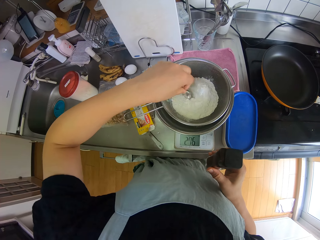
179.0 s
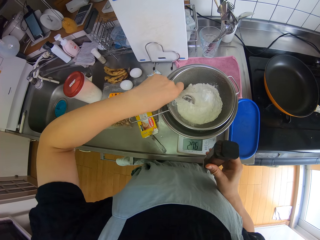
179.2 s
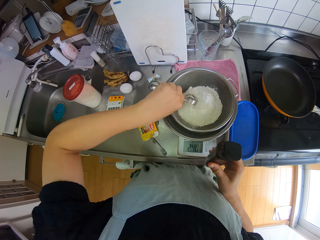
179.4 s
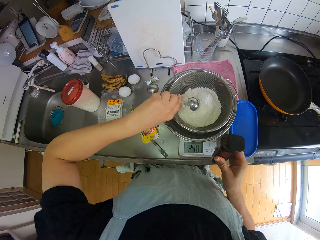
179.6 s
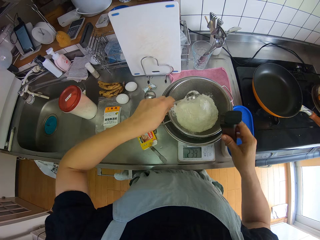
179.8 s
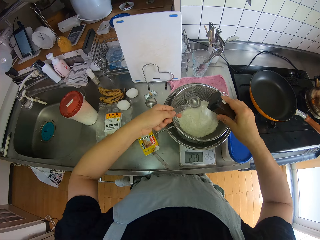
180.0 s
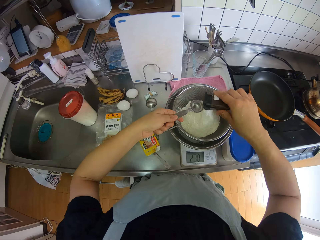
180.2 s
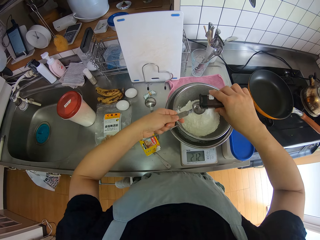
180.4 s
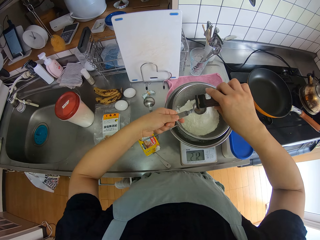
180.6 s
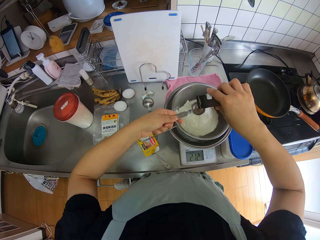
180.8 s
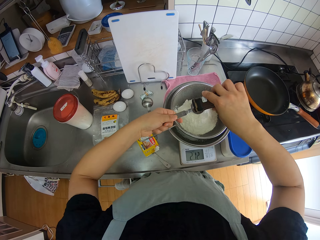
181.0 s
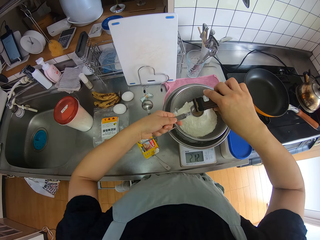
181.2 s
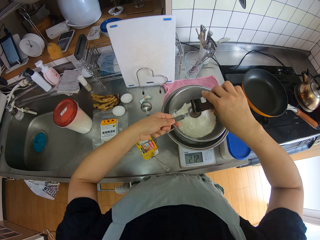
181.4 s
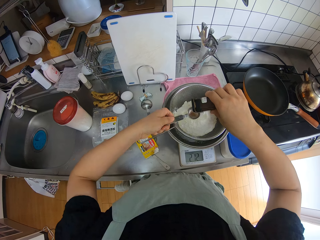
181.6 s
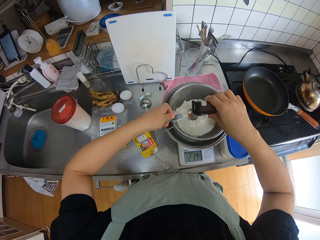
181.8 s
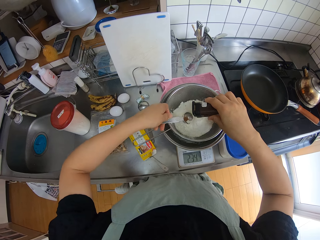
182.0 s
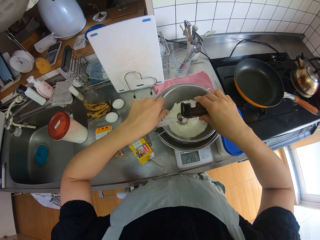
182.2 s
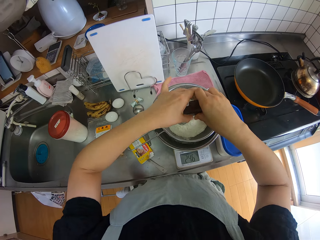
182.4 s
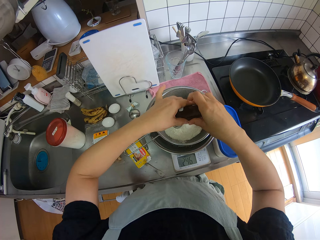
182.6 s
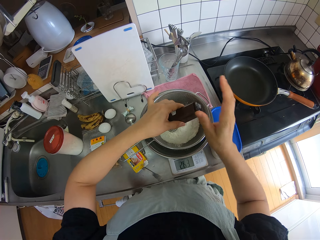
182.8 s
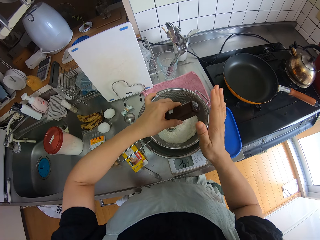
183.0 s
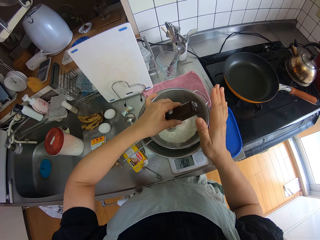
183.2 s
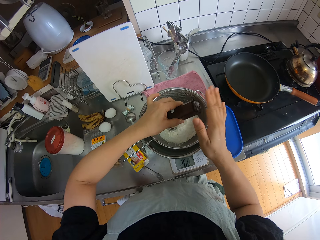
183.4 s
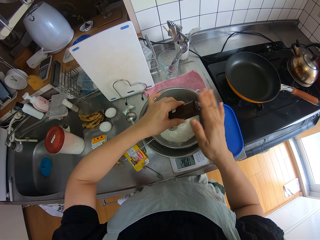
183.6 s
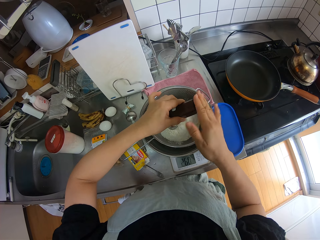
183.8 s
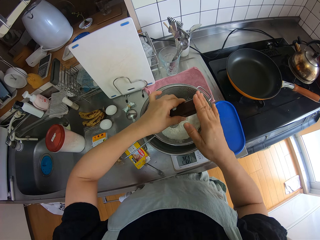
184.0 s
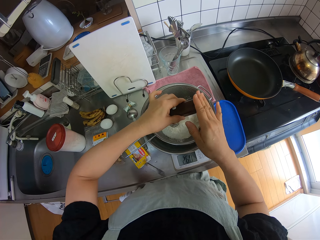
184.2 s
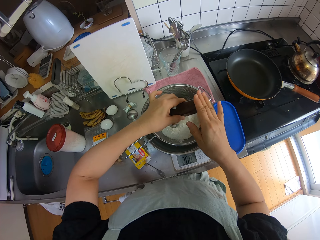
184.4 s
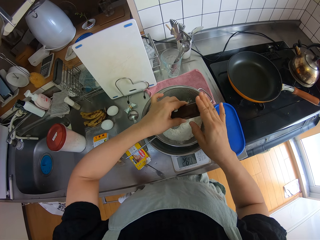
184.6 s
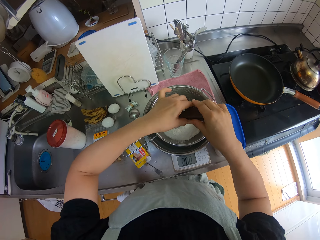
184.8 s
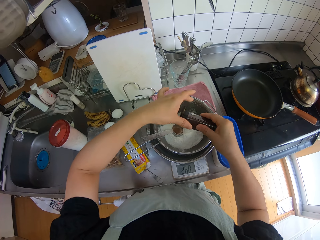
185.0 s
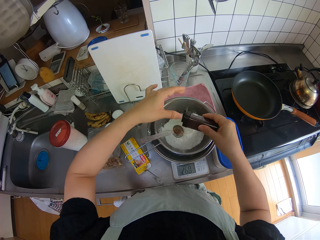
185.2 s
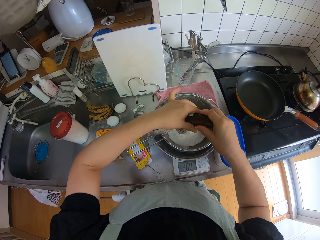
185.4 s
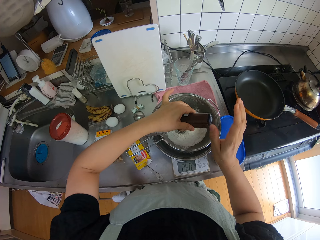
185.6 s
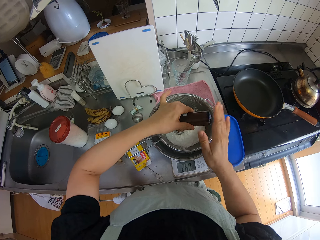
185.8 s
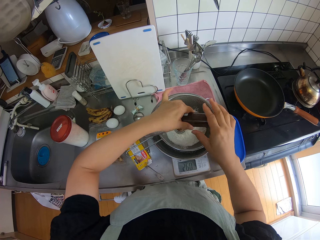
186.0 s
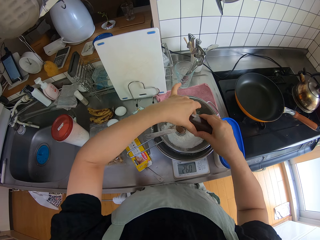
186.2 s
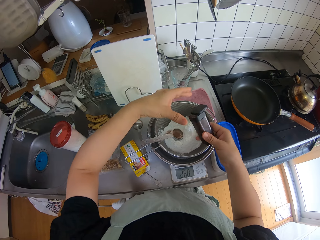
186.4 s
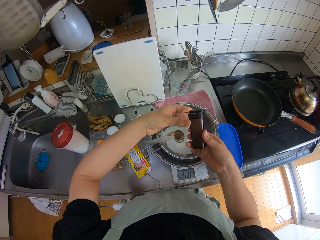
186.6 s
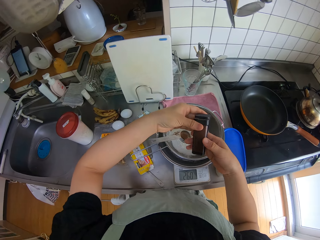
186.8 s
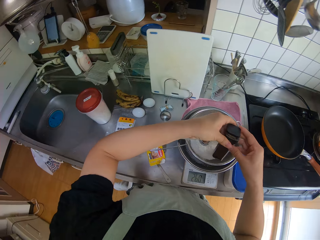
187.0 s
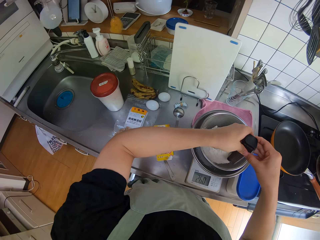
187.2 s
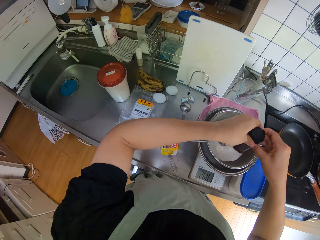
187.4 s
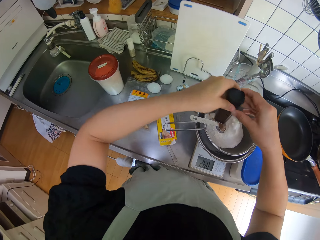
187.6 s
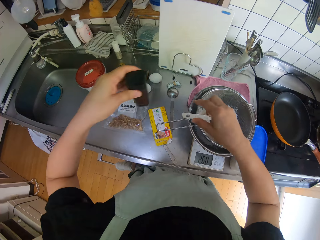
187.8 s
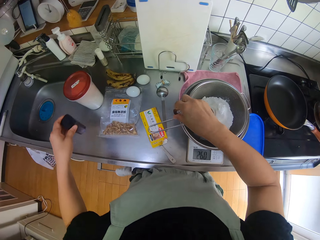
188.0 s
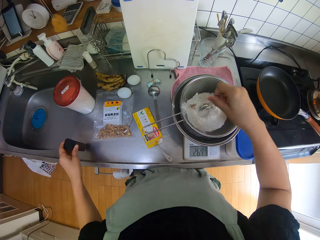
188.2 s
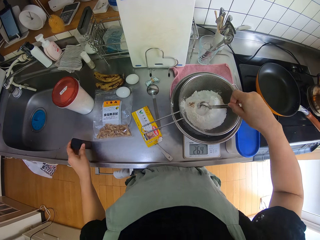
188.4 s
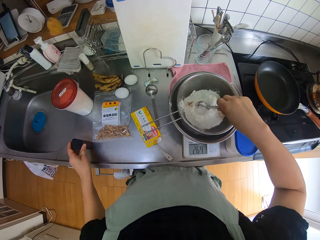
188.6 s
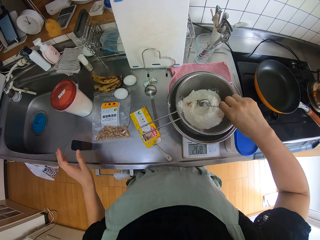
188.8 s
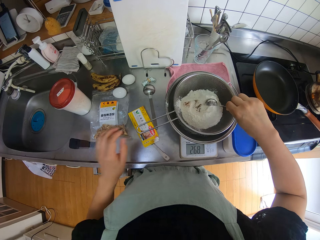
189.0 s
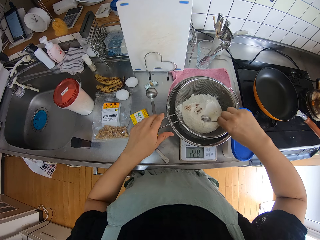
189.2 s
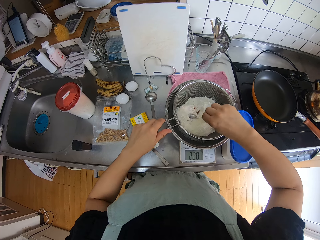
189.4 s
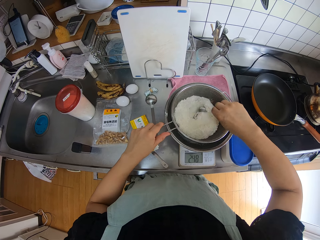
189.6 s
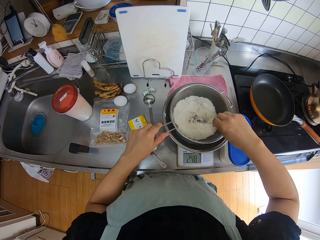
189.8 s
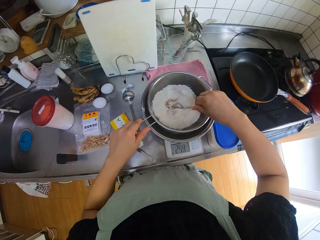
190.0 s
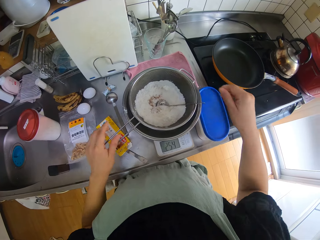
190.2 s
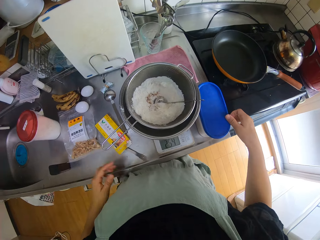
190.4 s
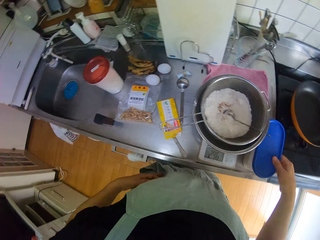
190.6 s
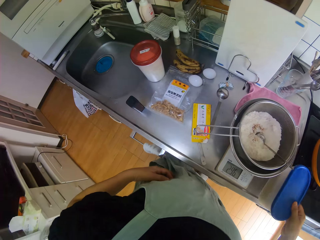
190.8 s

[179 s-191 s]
The camera wearer picks up a measuring spoon from a sieving bowl or sieve. They pour spice from a shaker or bottle of sugar on the measuring spoon. They drop the spoon in the sieve. They hit the bottom of the bottle of sugar with a hand. They close a lid on the shaker with a hand. They pick up the spoon in the sieve. They drop the bottle of sugar on the sink. They stir the flour in the sieve with the measuring spoon. They carry the brown sugar container on the sink.

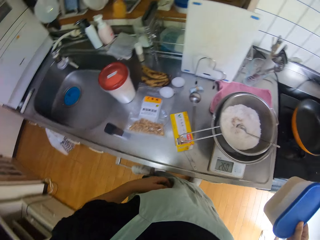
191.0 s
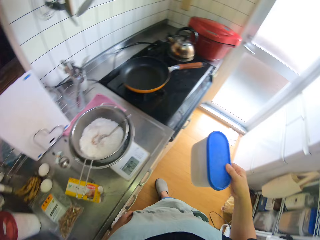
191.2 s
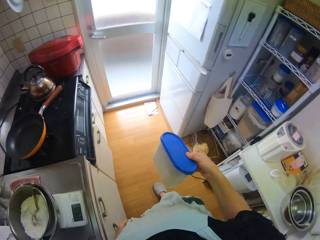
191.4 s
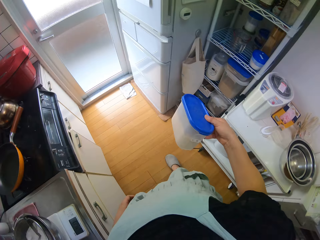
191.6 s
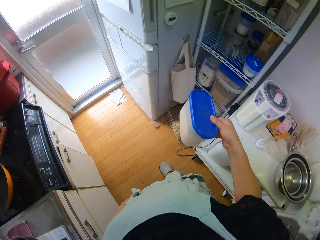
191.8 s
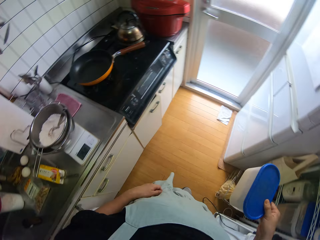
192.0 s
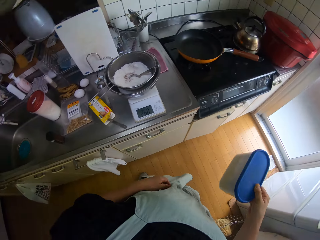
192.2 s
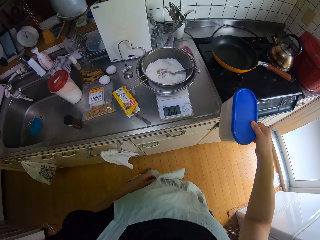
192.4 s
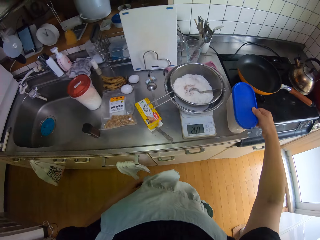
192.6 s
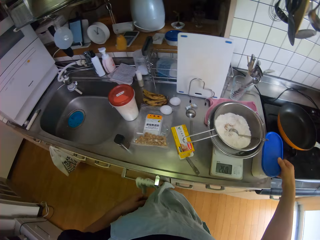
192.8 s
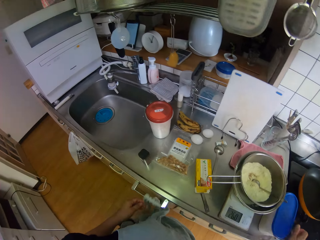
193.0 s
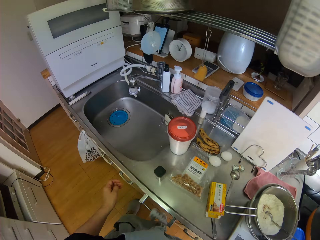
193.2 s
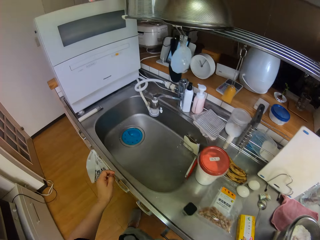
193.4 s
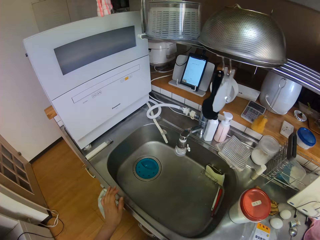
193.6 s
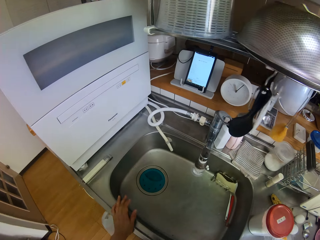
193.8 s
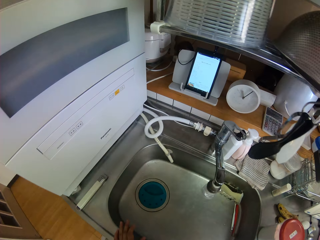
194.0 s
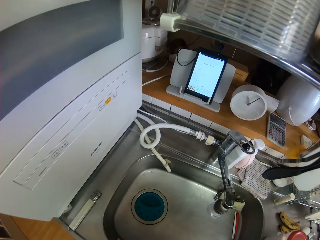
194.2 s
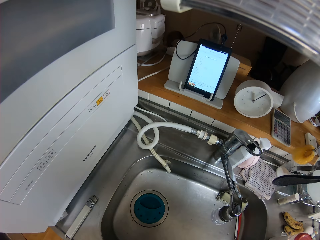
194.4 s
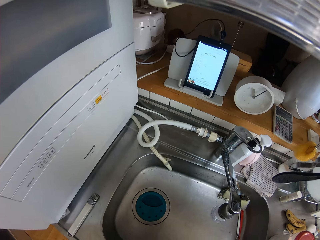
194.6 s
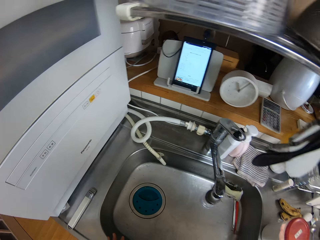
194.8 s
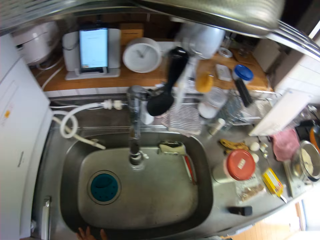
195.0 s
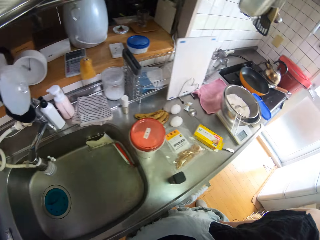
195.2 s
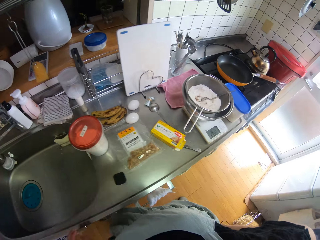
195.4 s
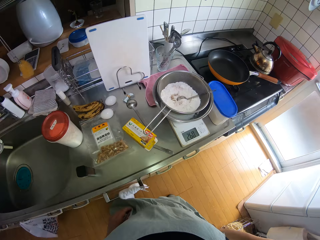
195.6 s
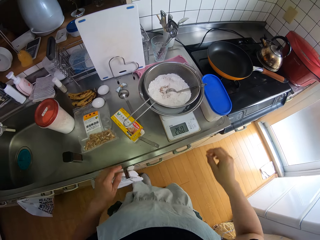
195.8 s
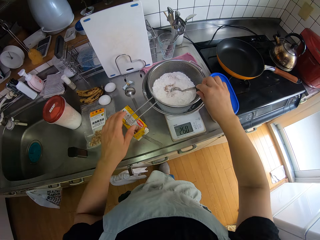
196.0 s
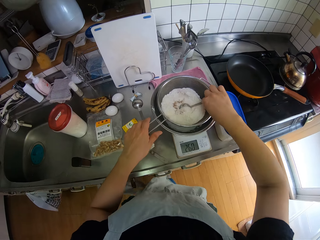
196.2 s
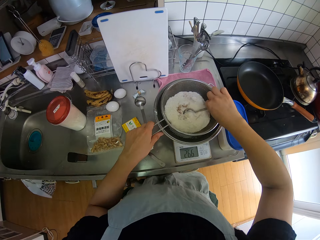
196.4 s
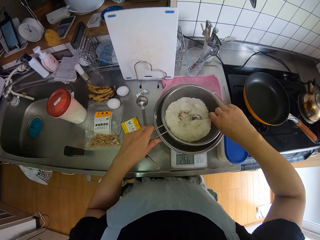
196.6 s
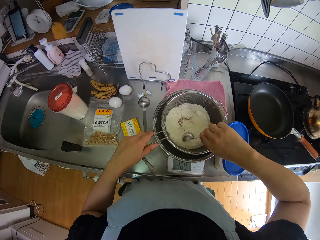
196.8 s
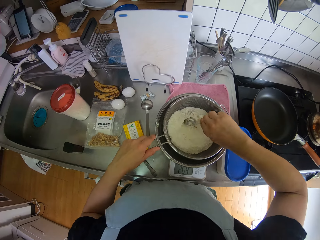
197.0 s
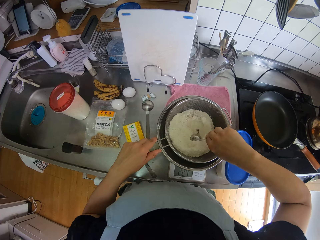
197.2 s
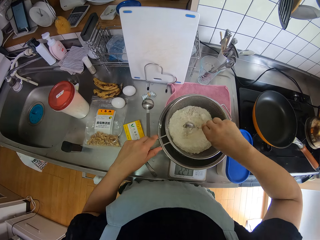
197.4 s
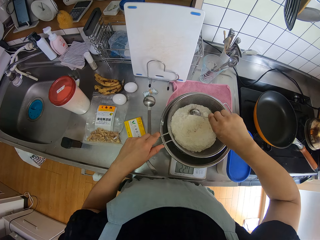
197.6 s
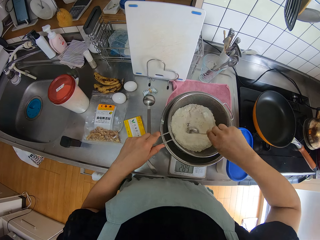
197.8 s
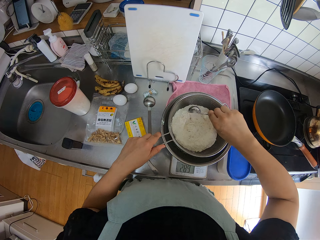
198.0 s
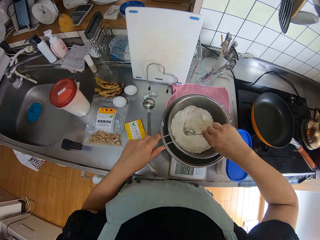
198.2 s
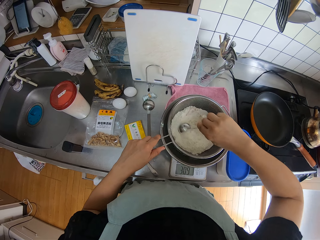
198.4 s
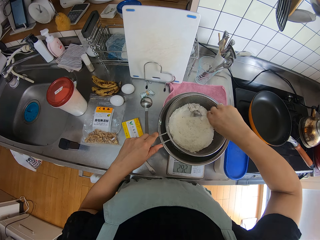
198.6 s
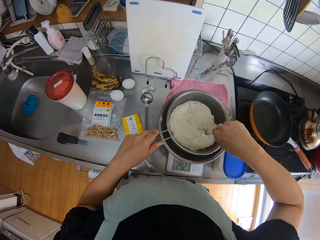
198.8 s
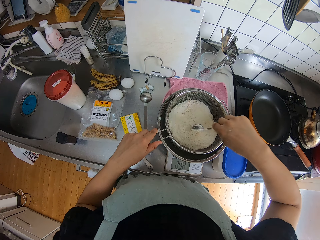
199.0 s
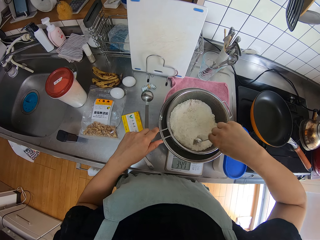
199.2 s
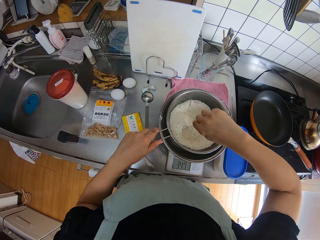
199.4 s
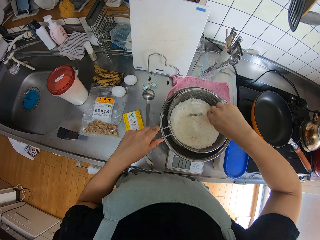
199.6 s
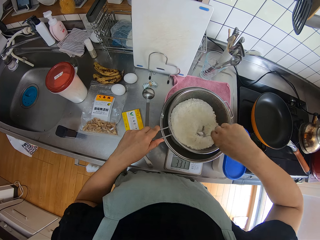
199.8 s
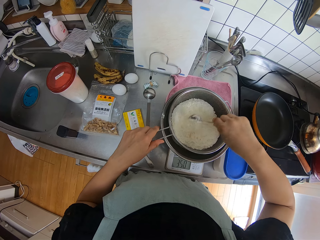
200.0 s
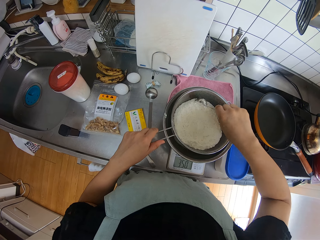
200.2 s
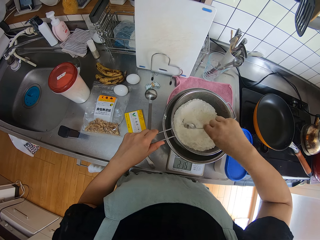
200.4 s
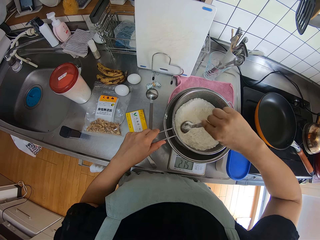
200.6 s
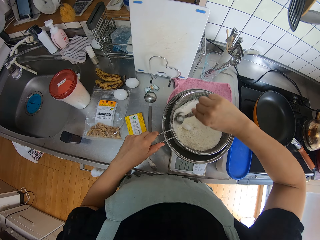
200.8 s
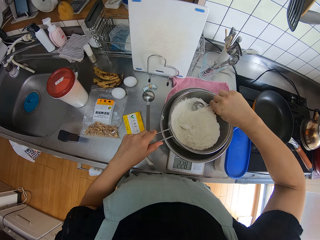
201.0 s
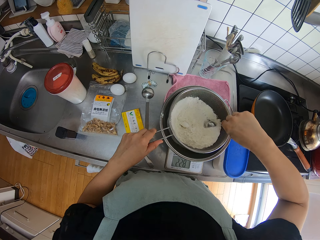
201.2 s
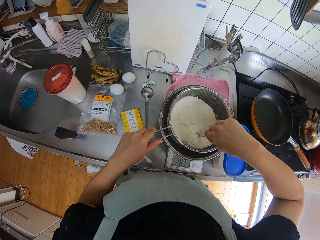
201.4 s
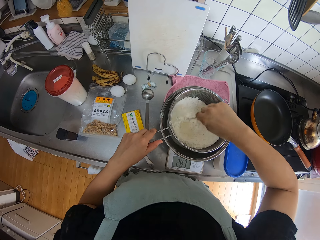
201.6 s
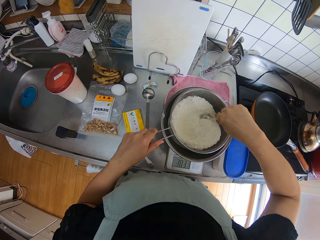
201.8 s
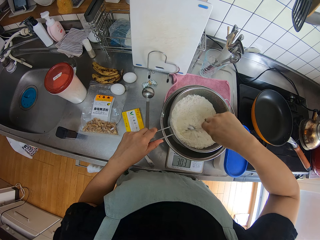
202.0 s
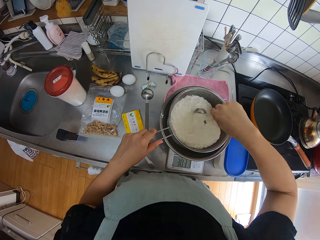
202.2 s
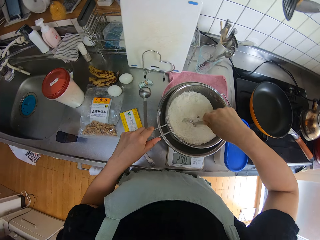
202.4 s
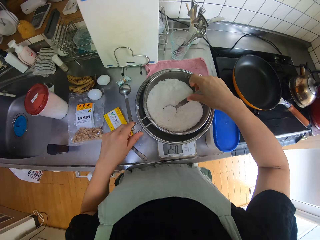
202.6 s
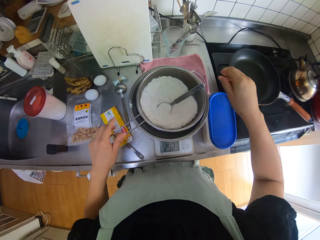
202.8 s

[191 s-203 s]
The camera wearer picks up a tin from a kitchen counter. He walks around a kitchen. He puts down the tin on the kitchen counter. He walks around the kitchen. He stirs flour on a sieving bowl or sieve with a measuring spoon. He holds the sieve with his left hand.
